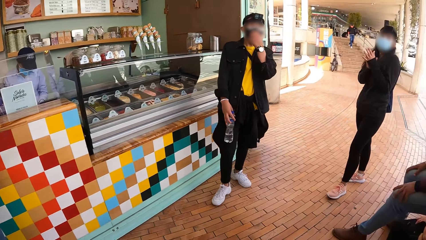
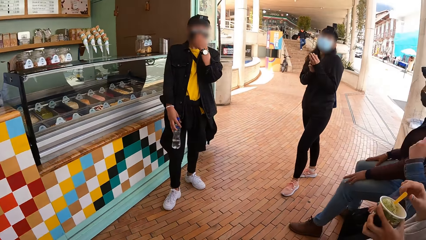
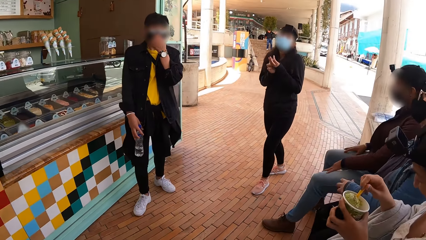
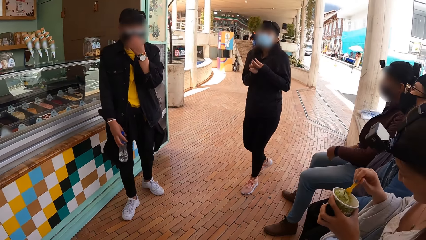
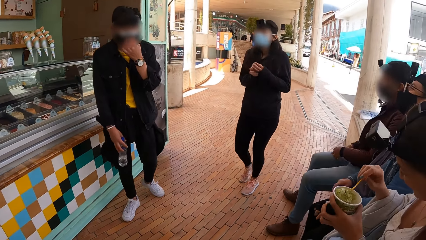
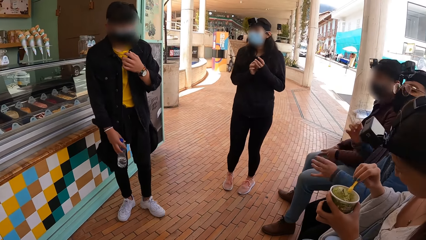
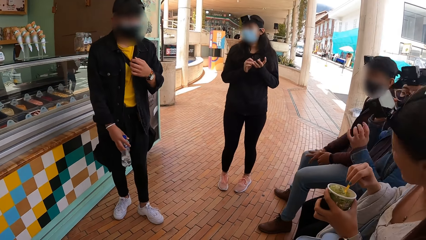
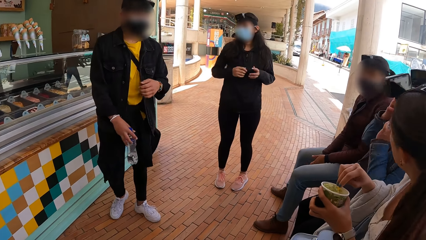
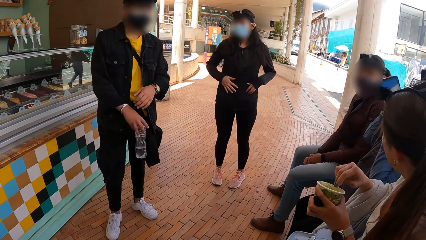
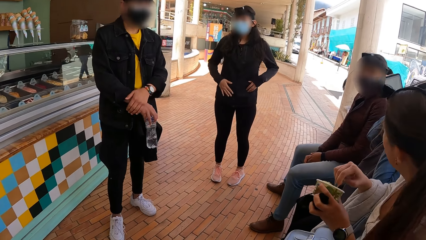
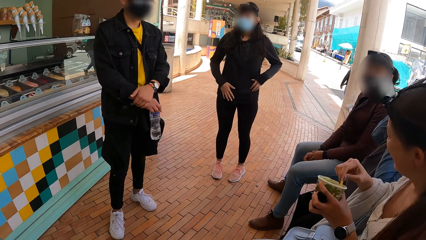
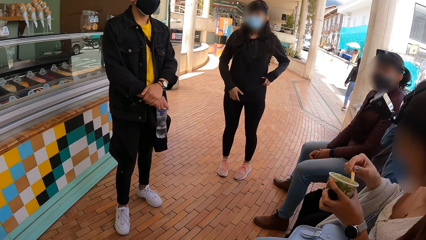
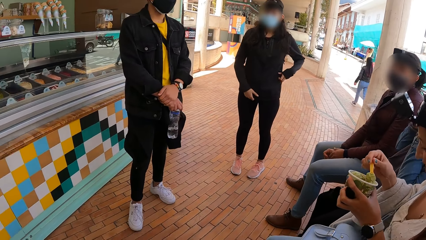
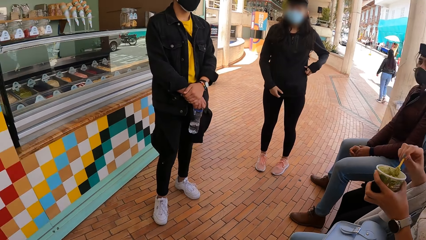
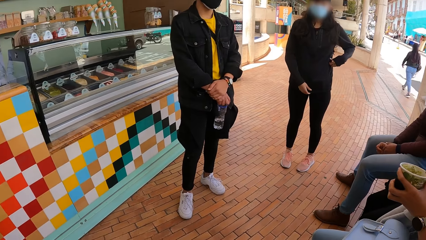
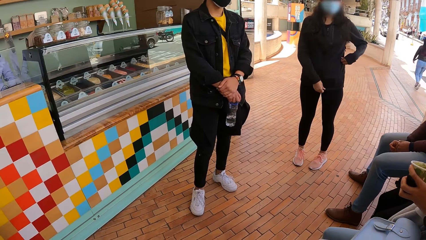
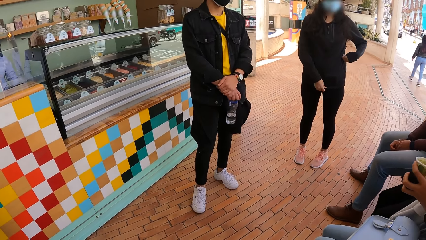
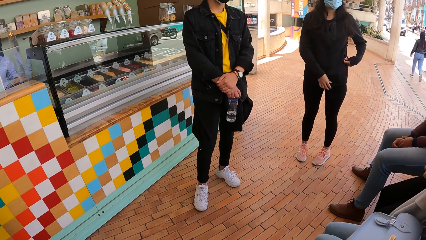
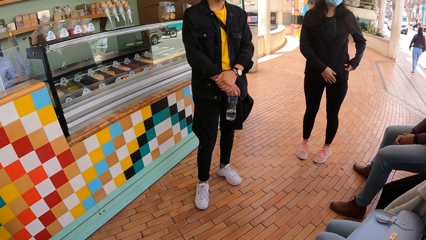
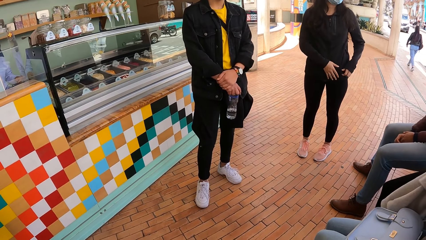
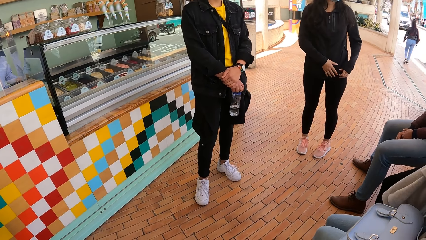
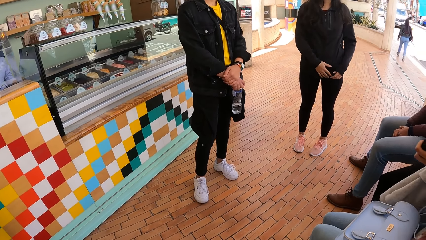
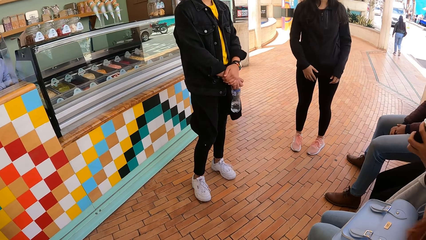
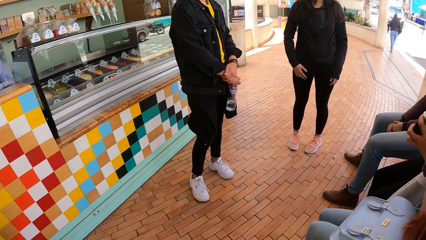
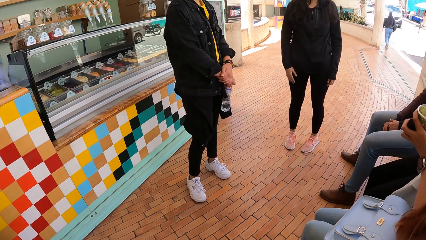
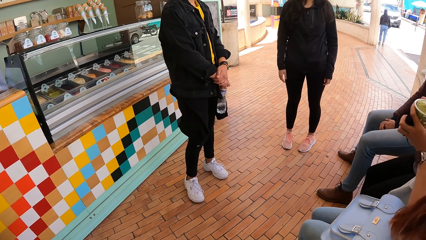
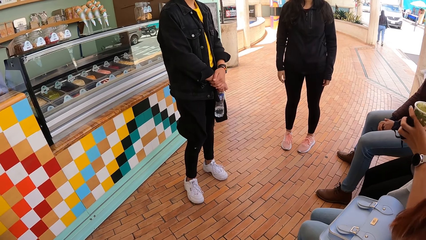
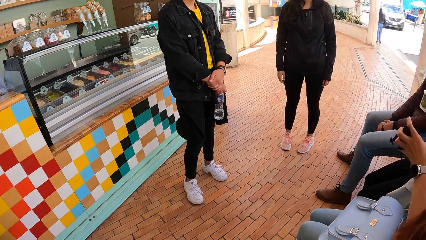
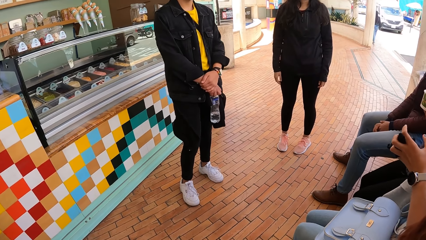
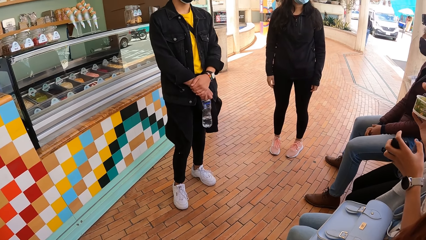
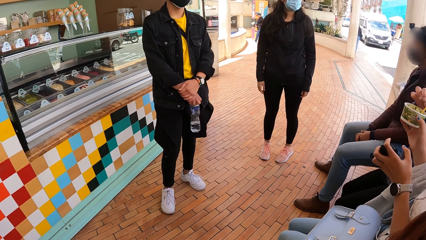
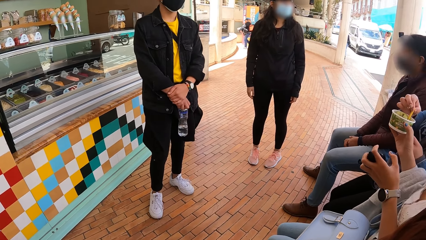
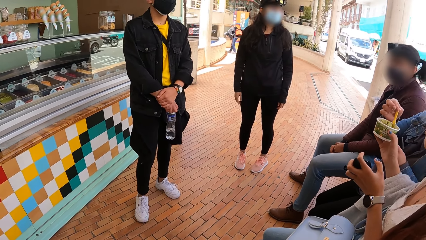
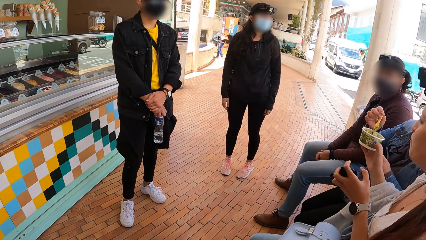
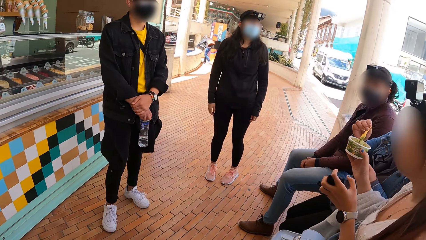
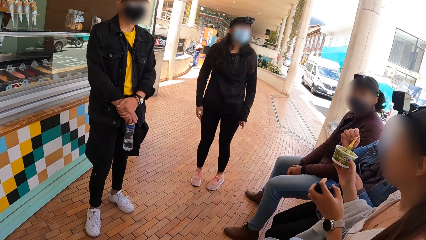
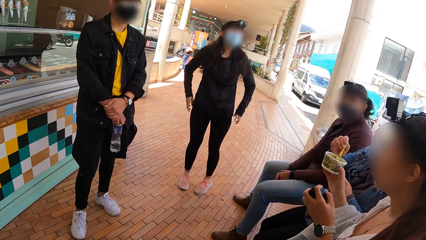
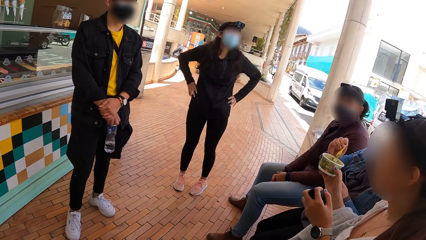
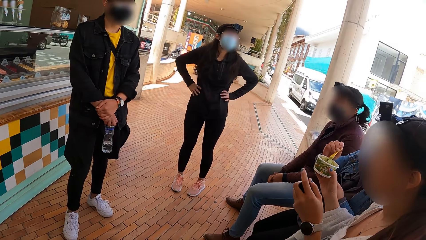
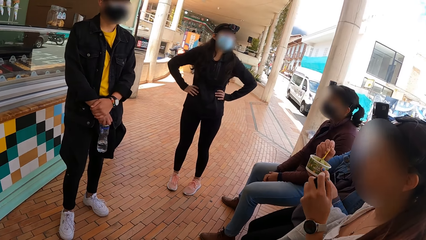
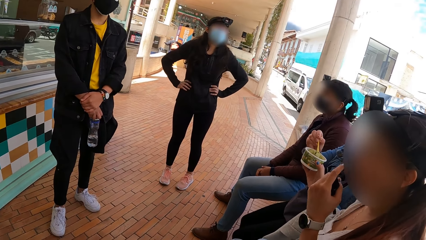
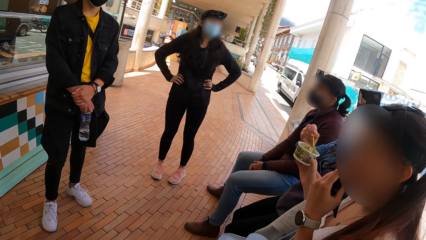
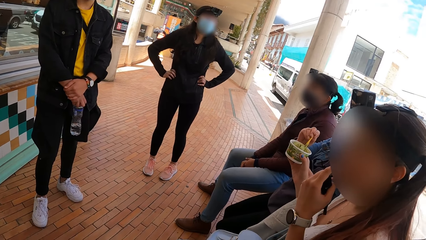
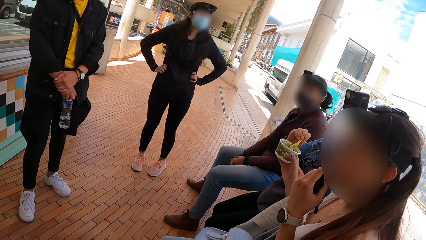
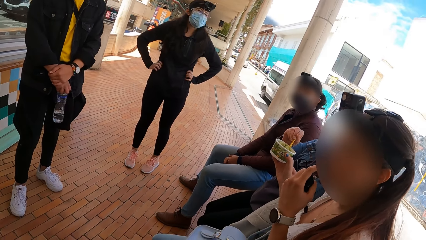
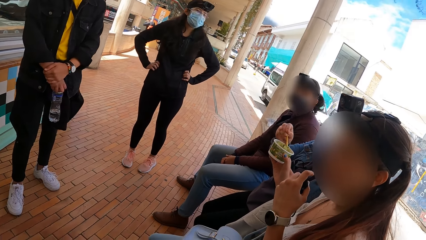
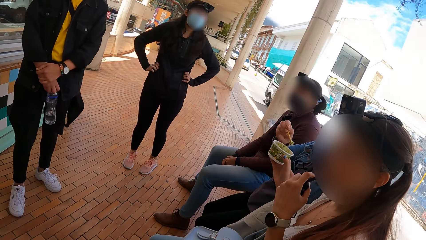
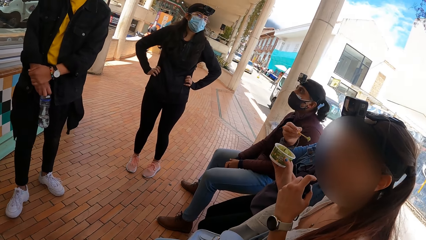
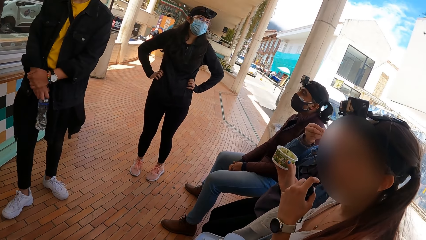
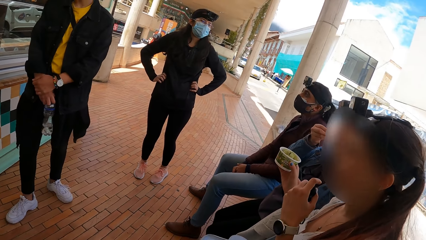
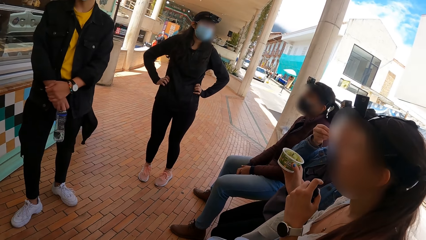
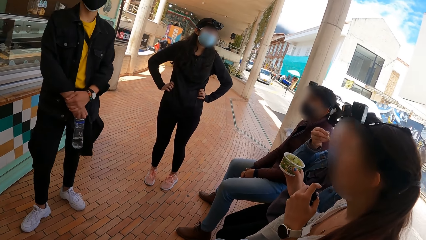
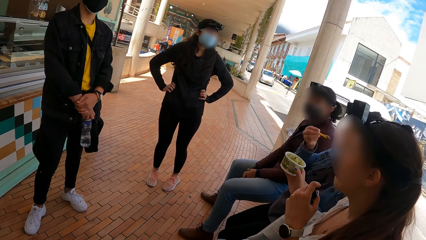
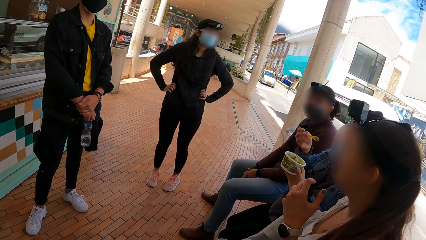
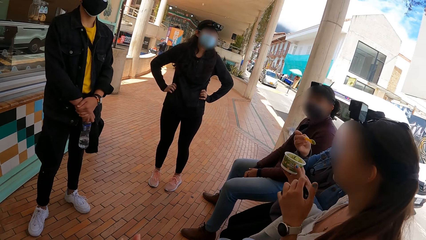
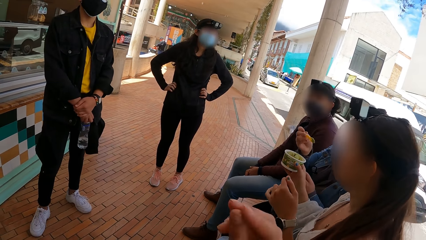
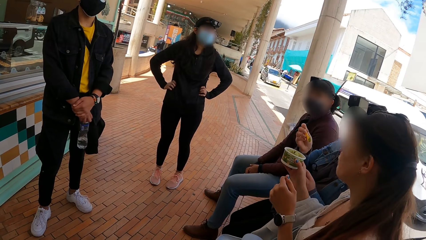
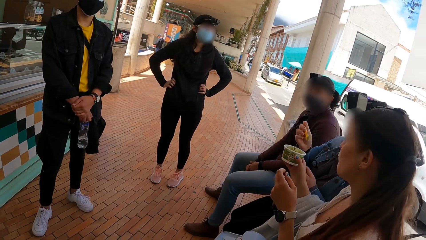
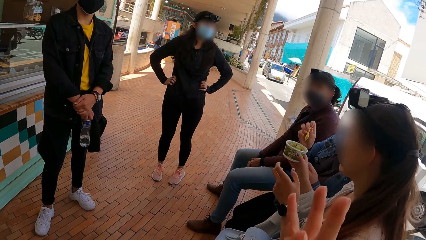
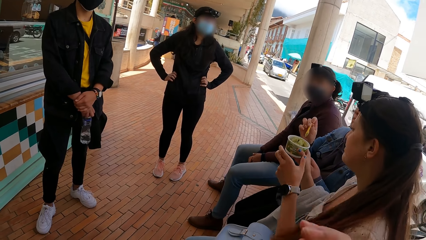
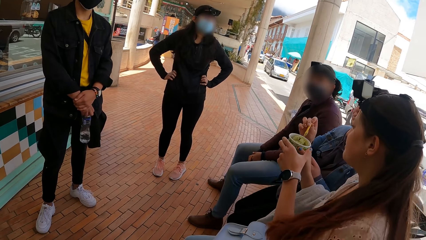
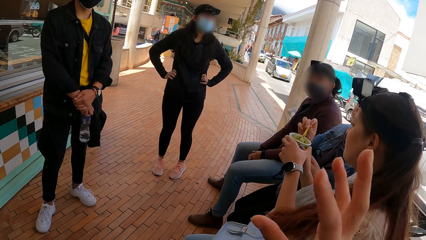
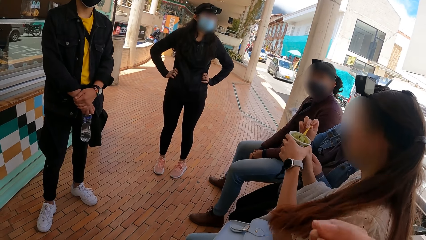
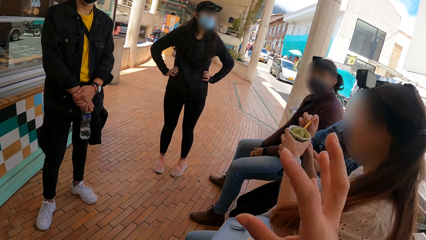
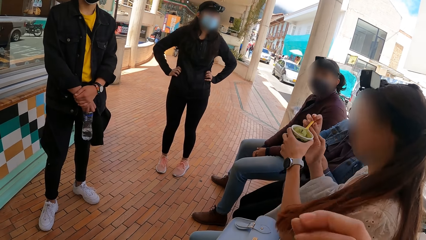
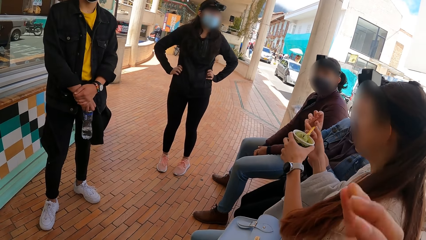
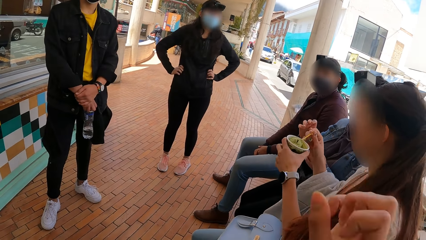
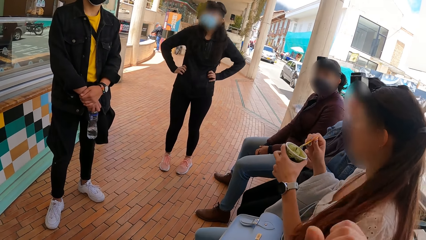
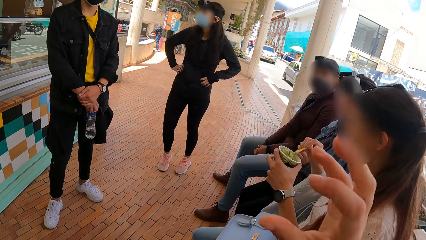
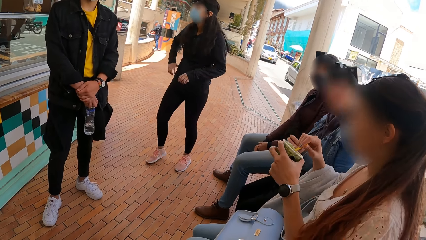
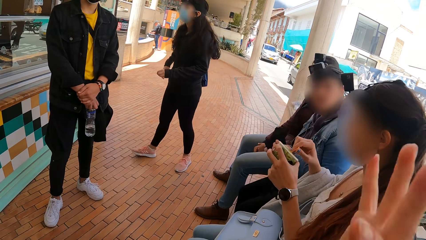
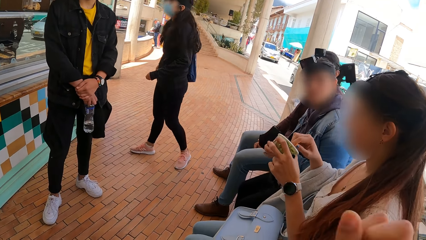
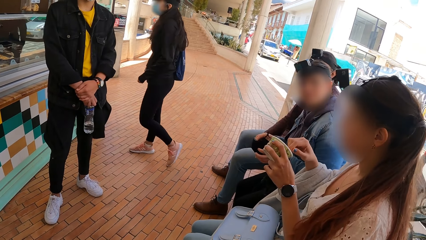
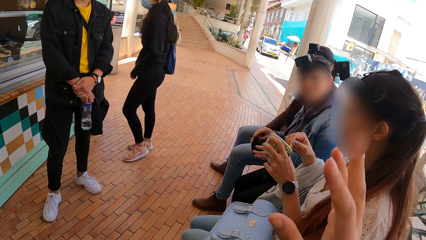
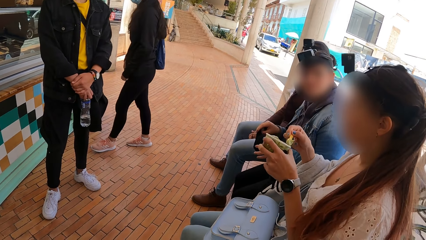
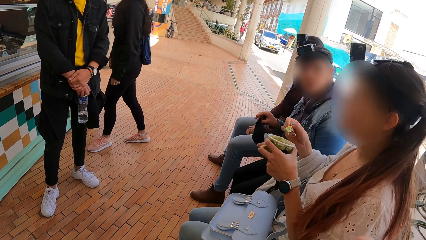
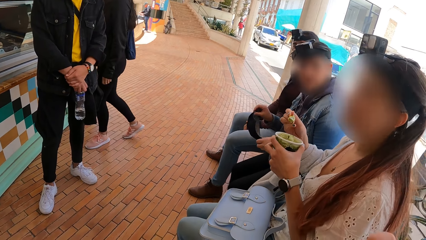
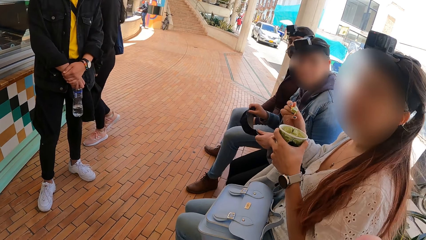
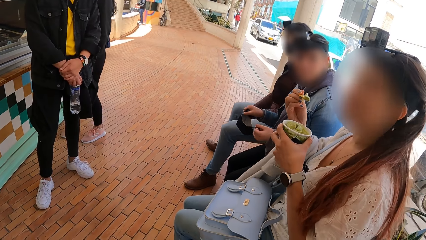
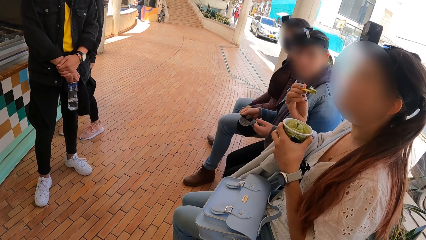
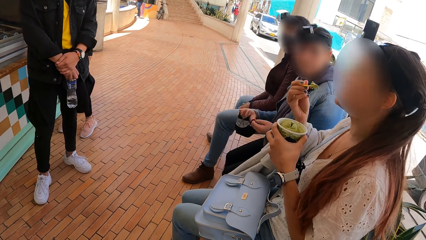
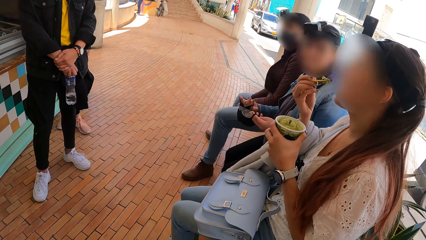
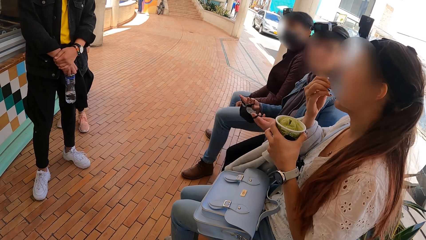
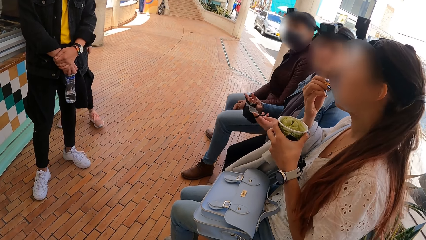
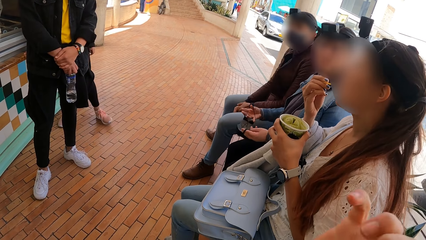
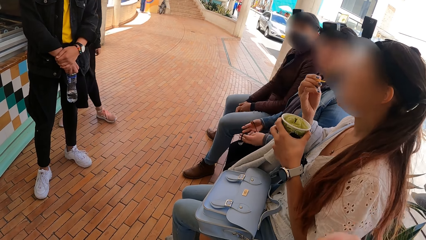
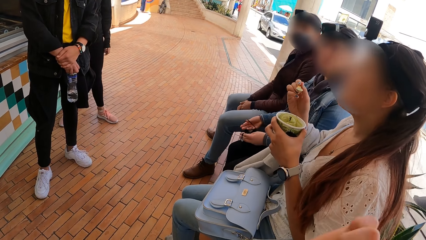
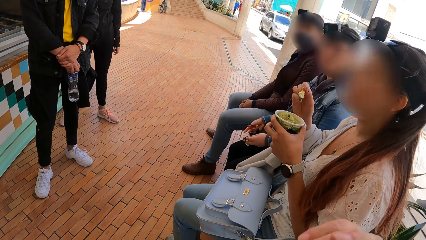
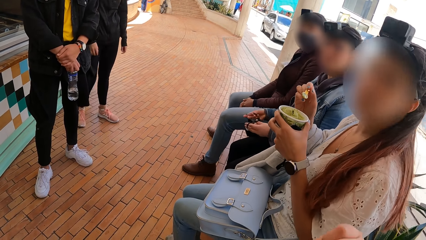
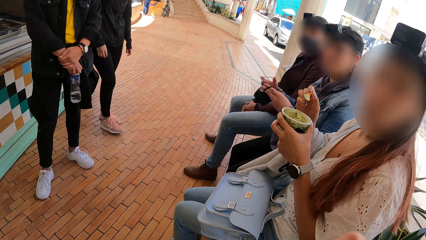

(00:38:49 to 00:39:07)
The woman scoops ice cream from the ice cream cup with the spoon with her right hand. The camera wearer looks around the ice cream shop. Another woman scoops ice cream from the ice cream cup with the spoon with her right hand. The other woman eats ice cream with the spoon with her right hand. The camera wearer waves her right hand to a person. The first woman passes the cup of ice cream from her right hand to her left hand. The first woman scoops ice cream from the ice cream cup with the spoon with her right hand. The first woman eats ice cream with the spoon with her right hand.
